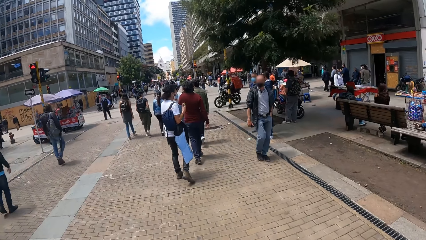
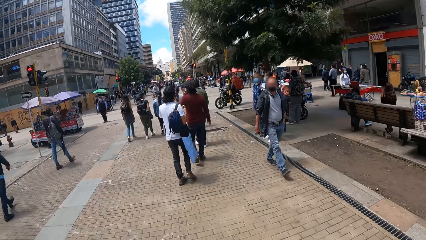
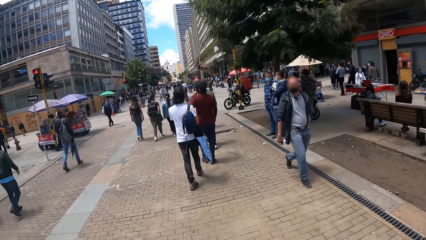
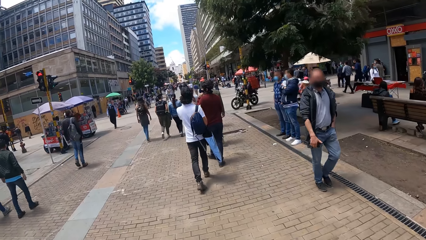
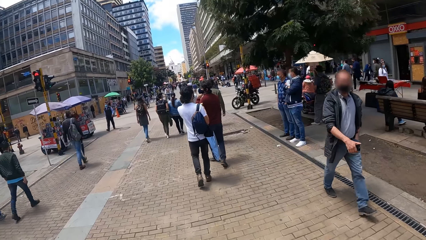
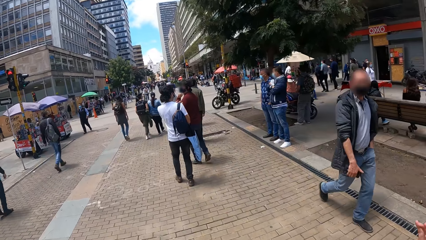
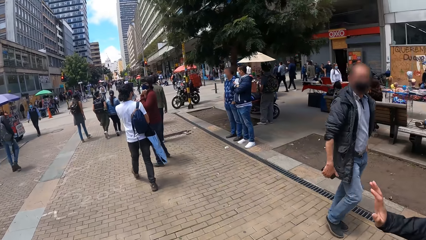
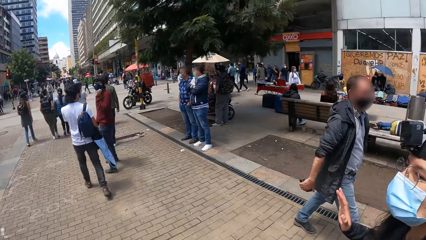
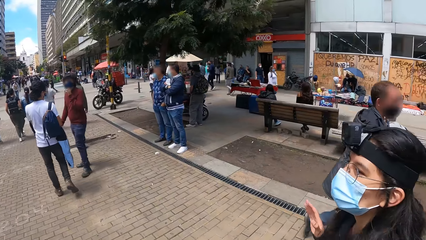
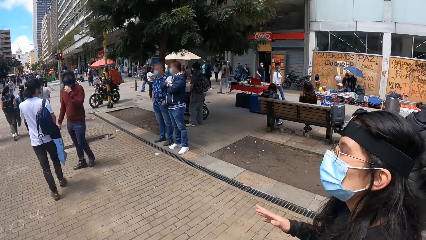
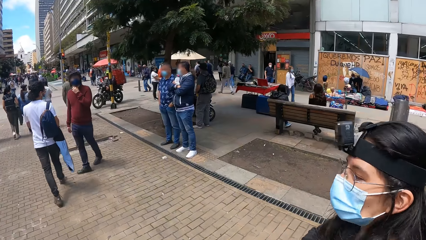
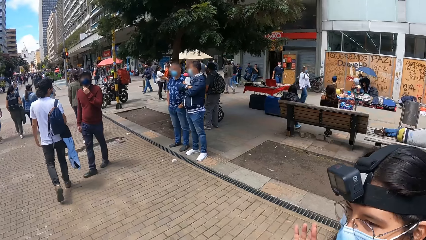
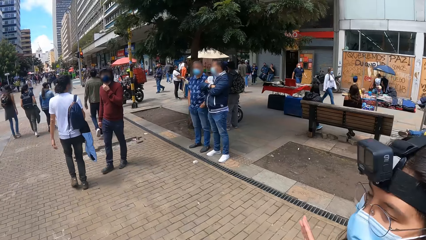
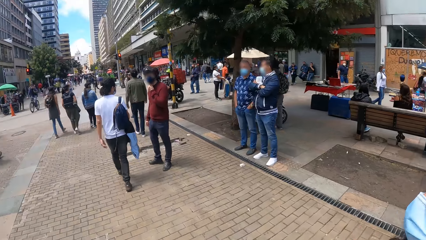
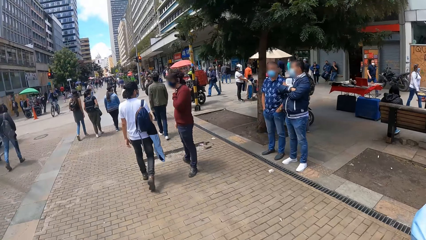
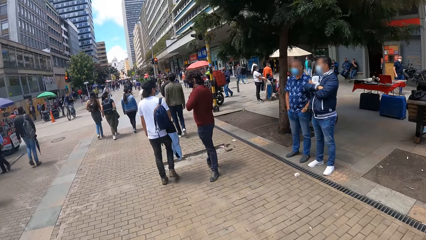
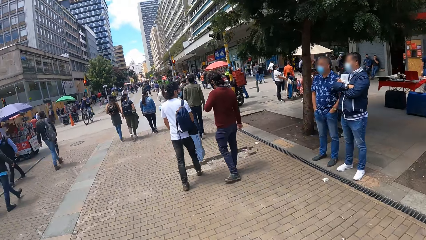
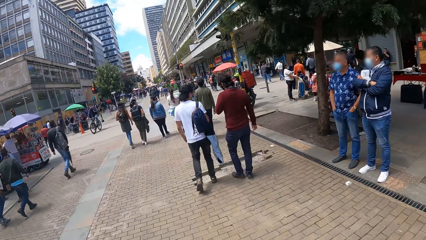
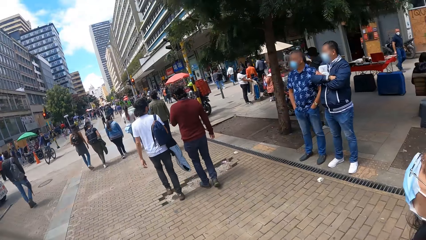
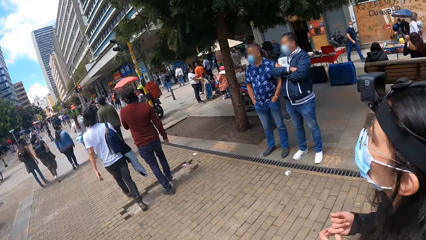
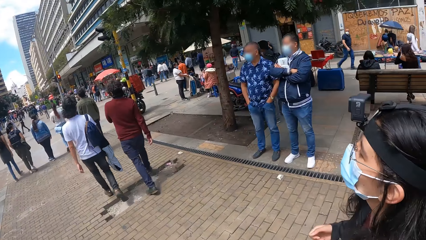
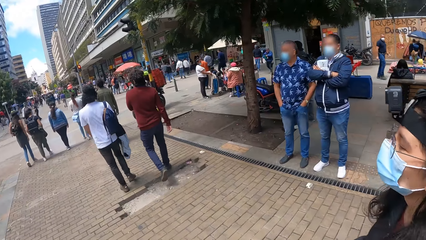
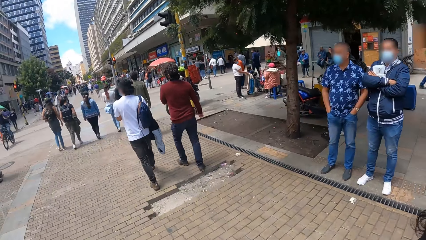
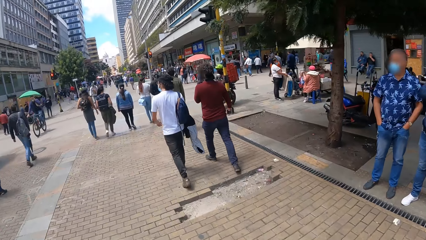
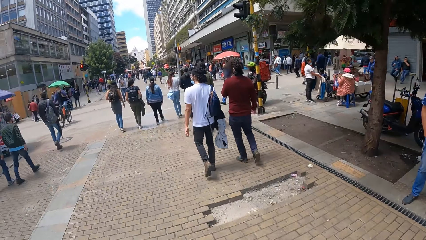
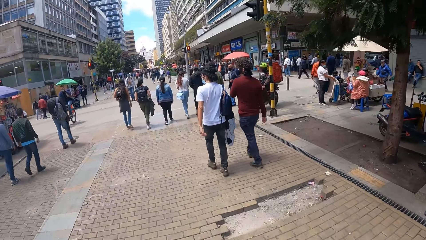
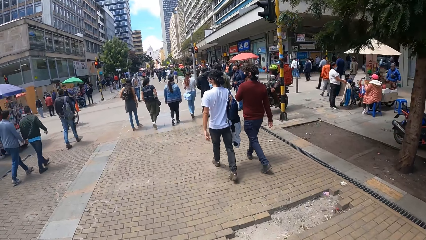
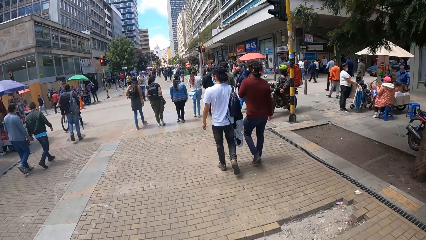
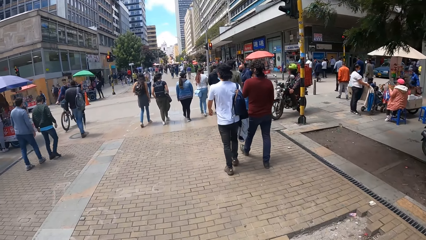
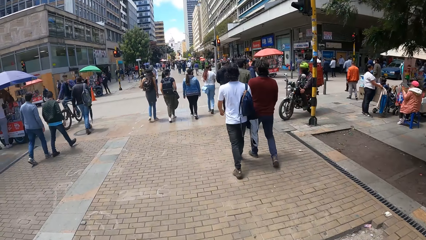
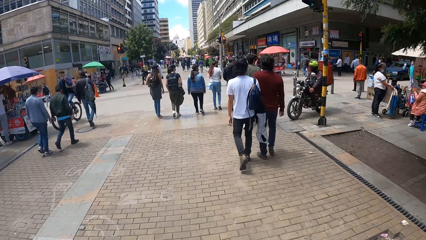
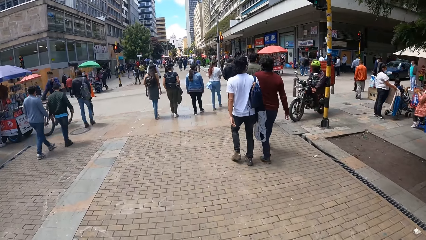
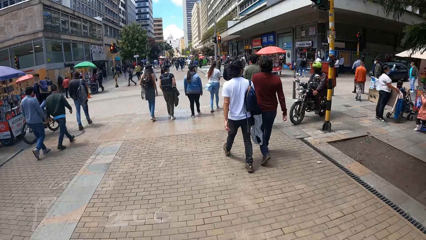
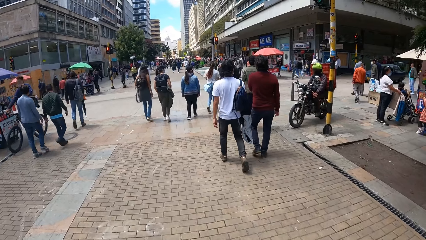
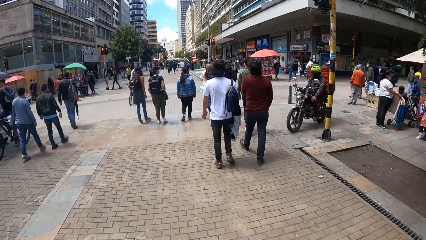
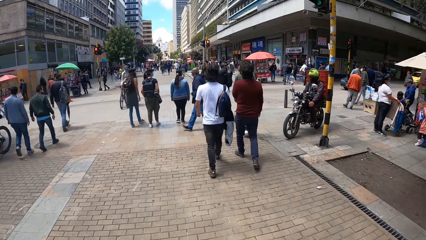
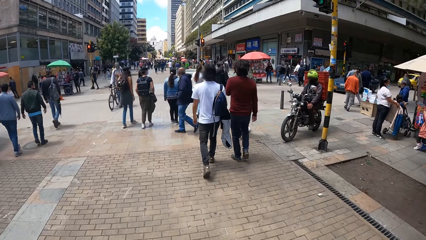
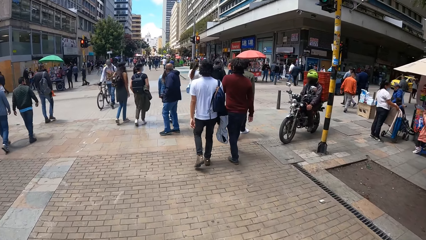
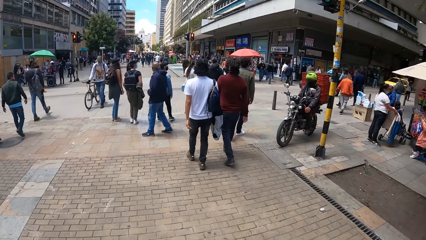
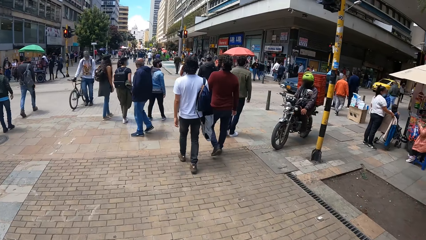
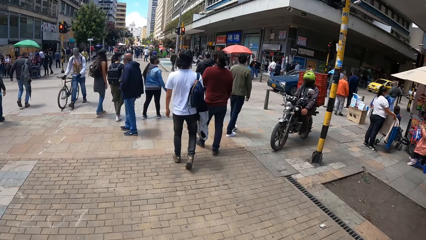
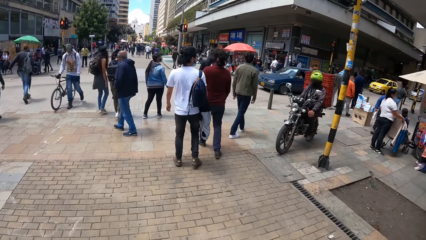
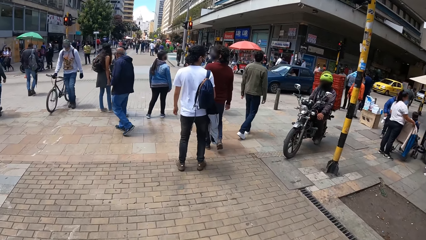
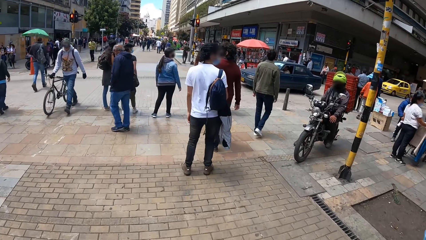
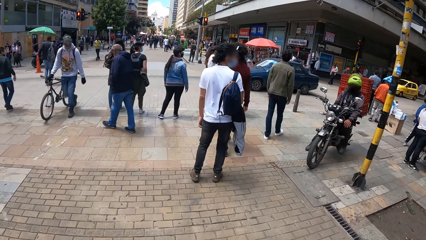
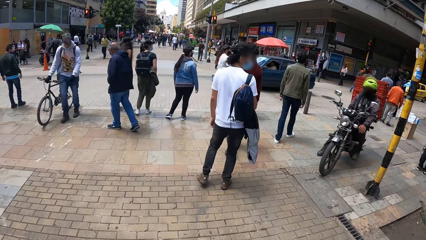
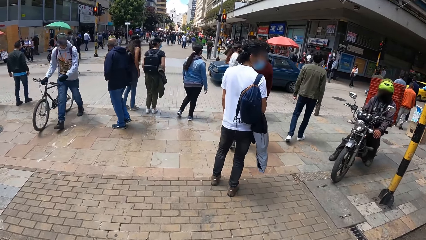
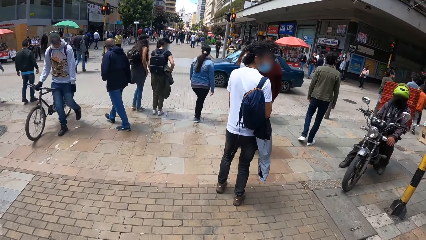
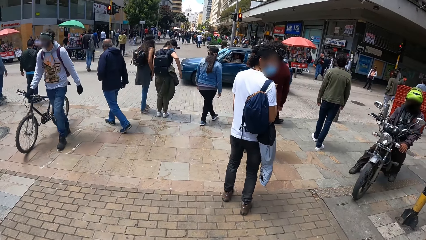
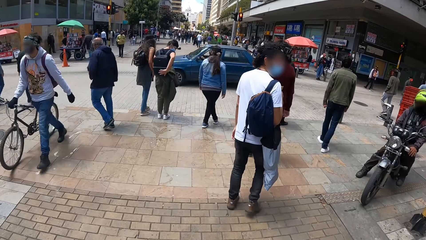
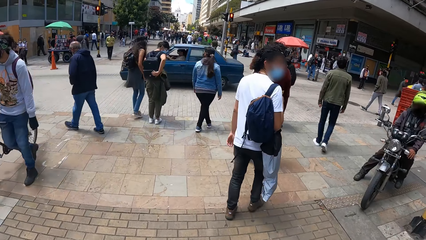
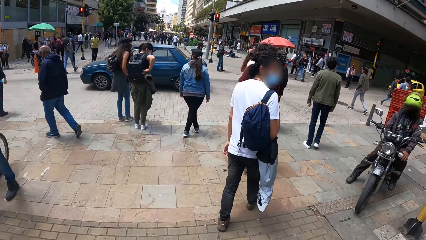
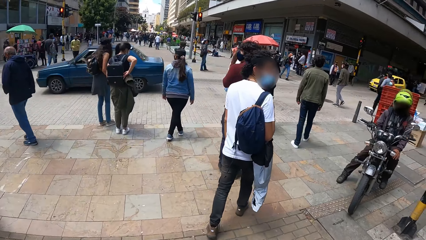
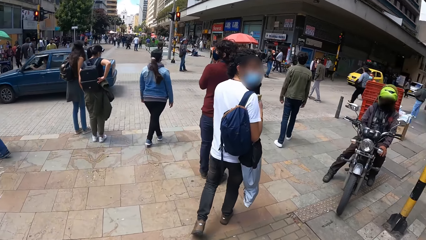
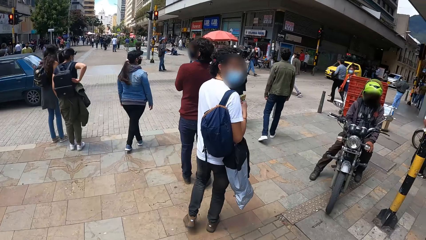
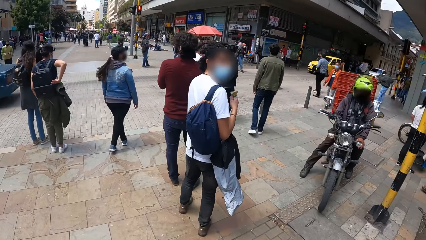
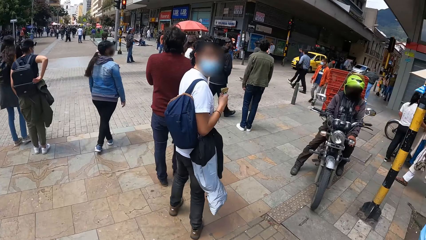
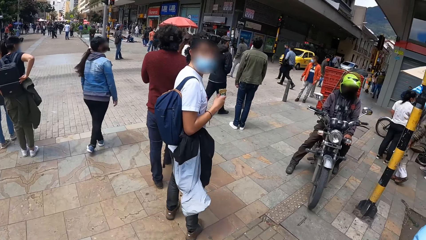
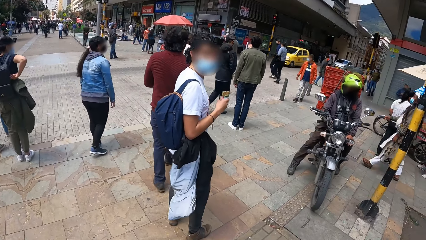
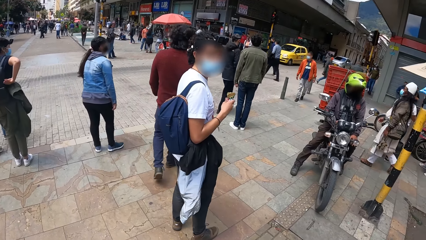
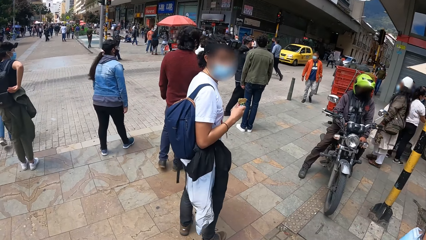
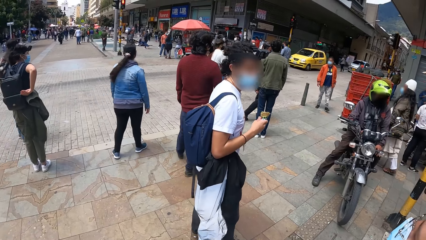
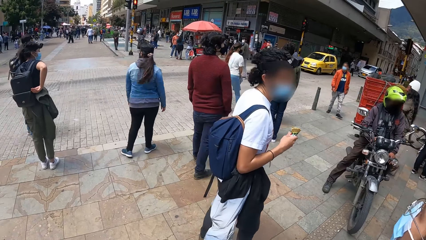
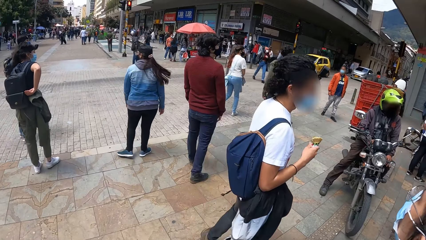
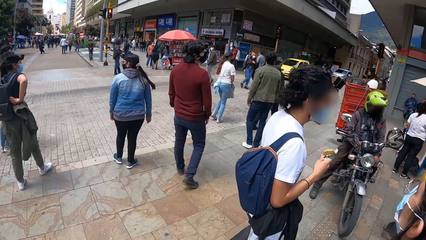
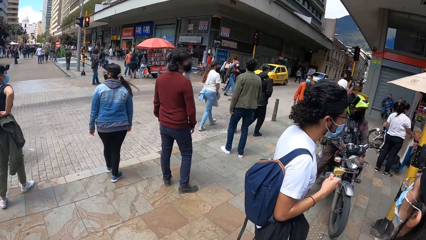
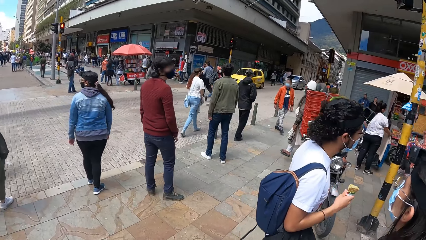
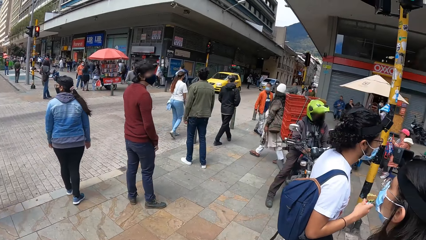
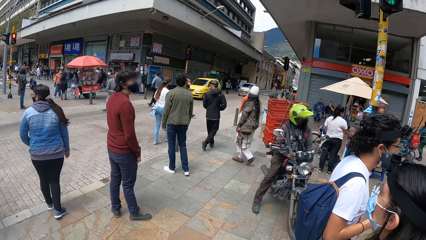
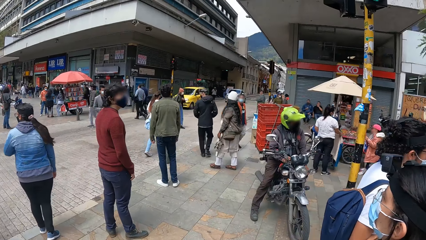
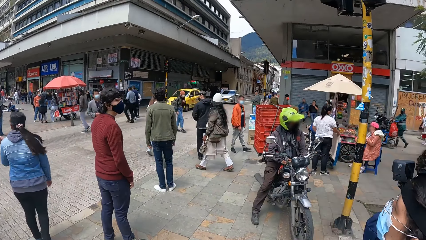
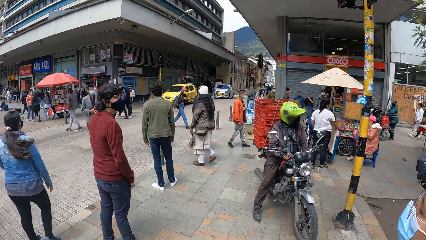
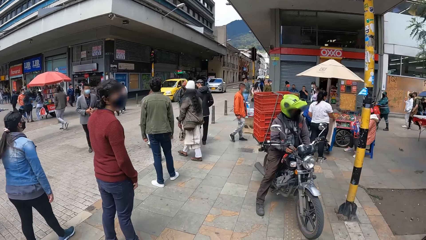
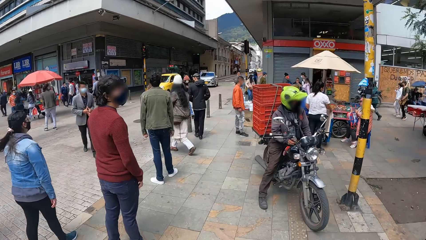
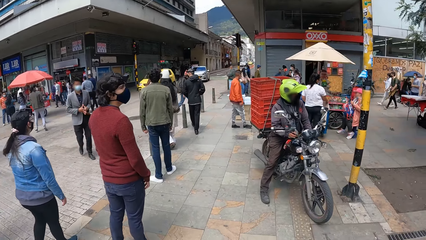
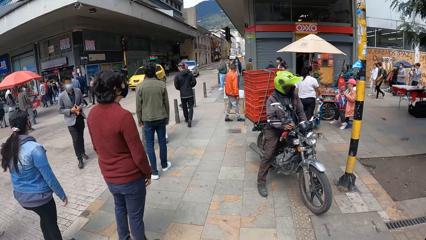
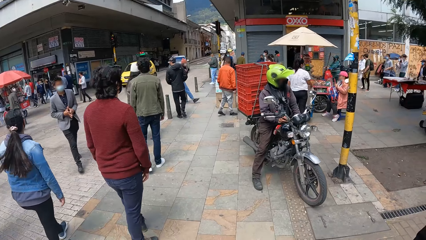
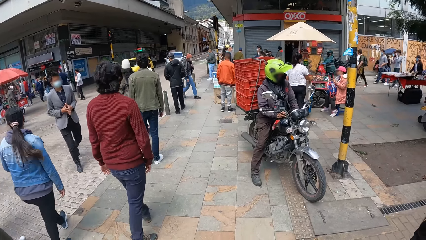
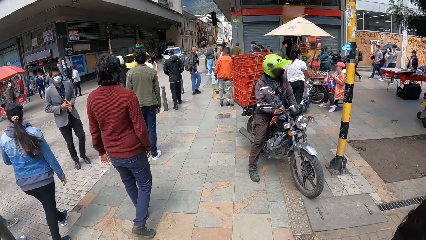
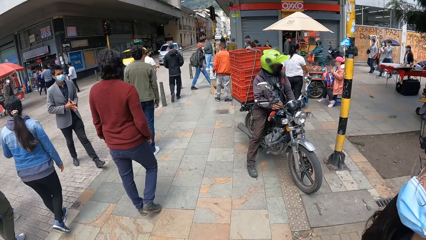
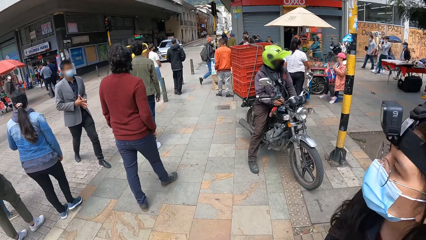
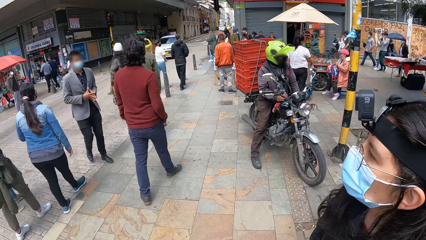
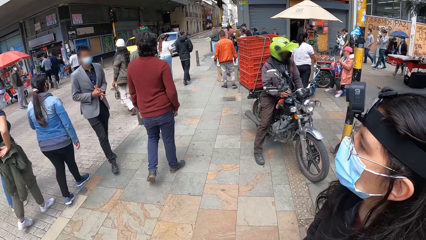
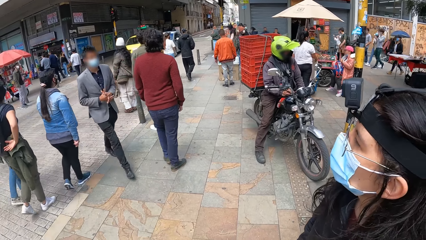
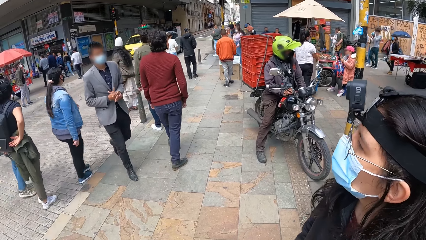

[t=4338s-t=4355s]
A lady interacts with the camera wearer. The camera wearer walks along the pavement.
